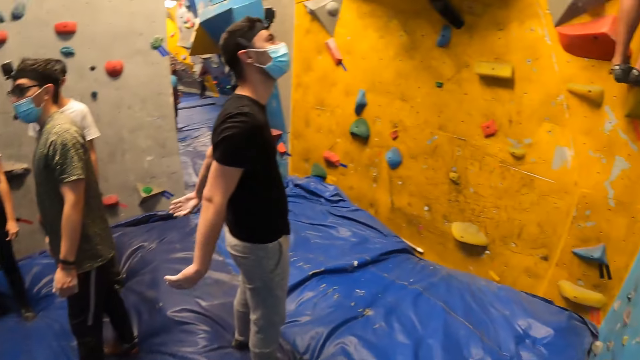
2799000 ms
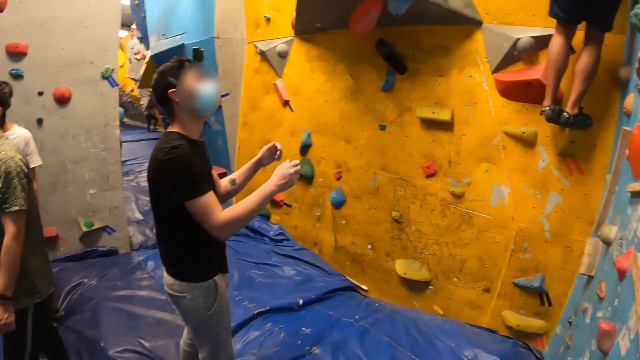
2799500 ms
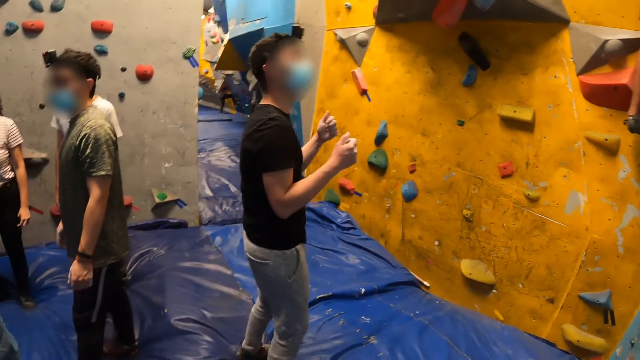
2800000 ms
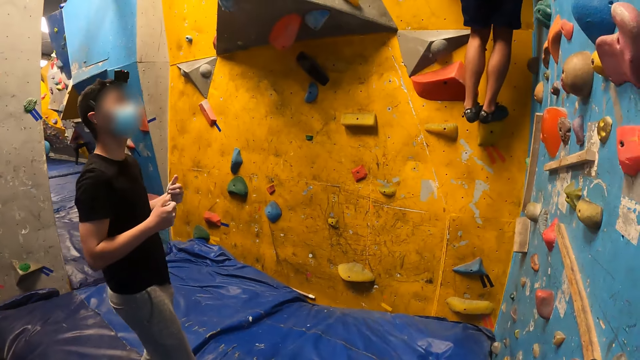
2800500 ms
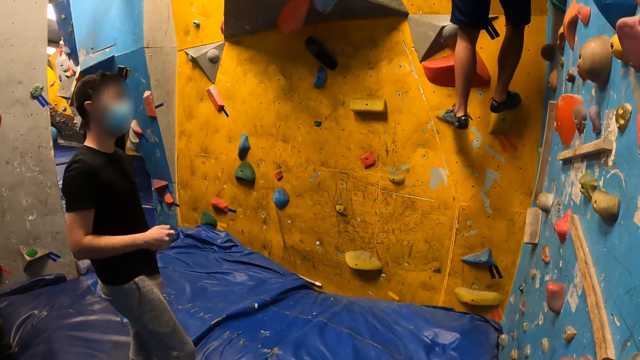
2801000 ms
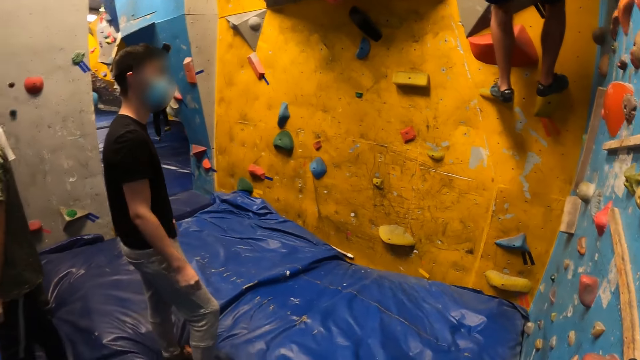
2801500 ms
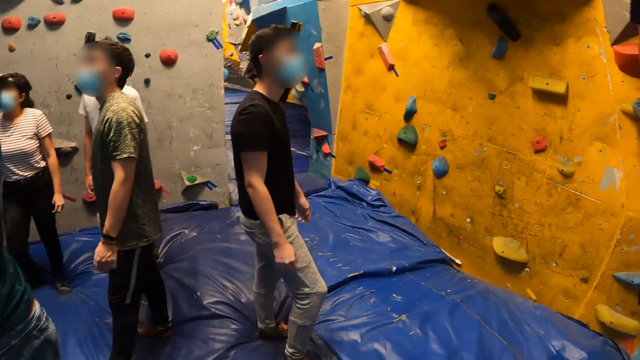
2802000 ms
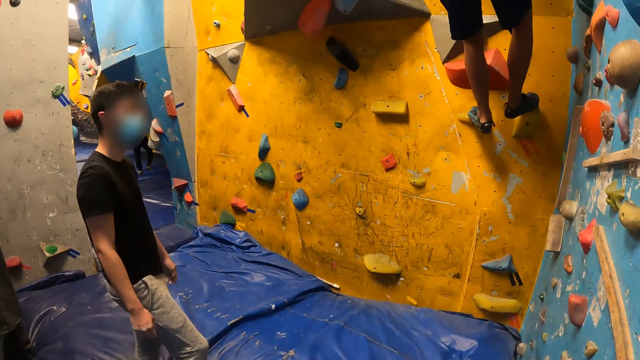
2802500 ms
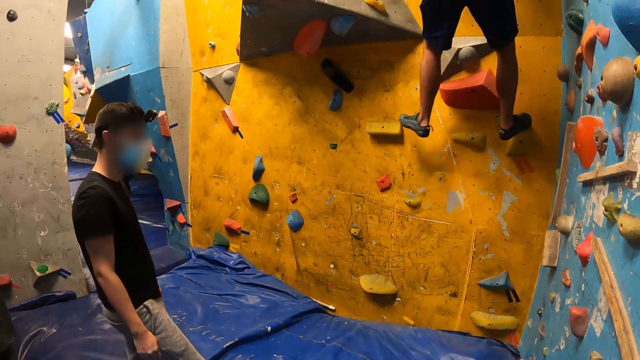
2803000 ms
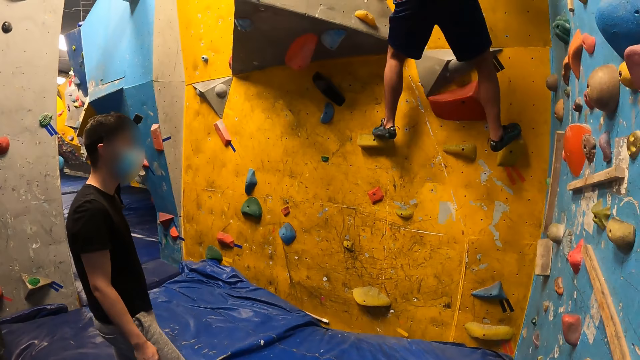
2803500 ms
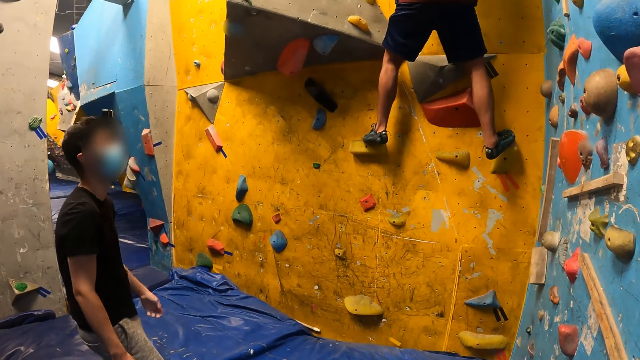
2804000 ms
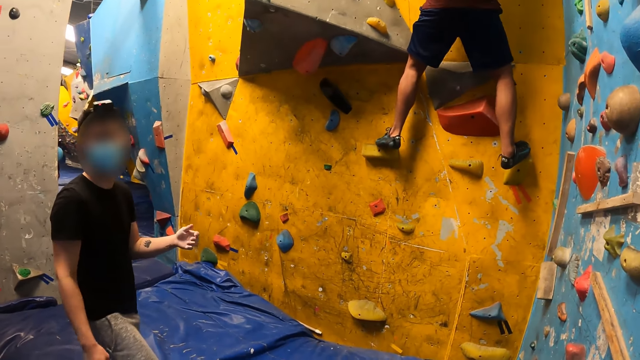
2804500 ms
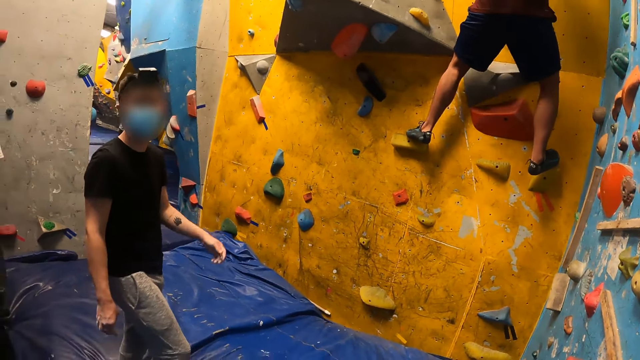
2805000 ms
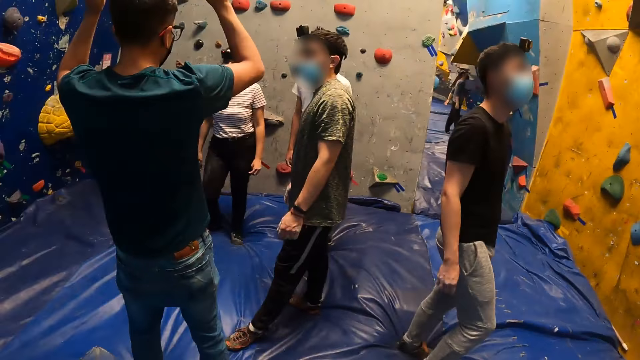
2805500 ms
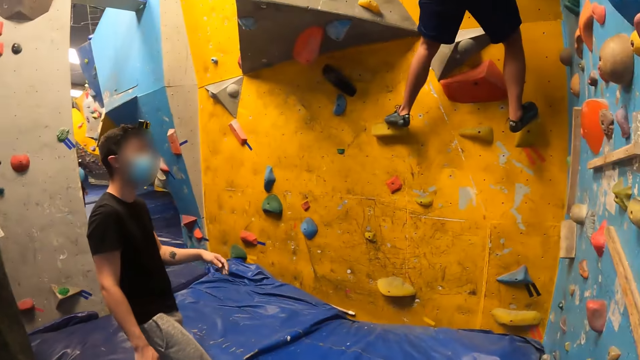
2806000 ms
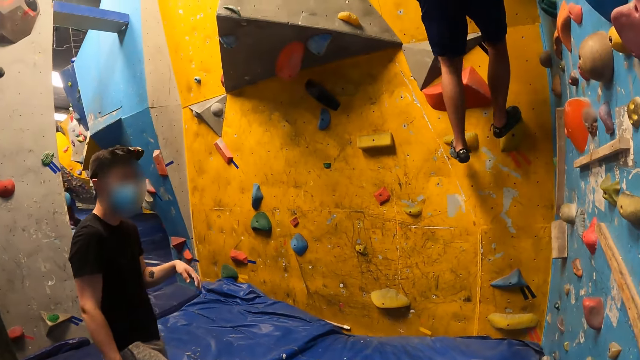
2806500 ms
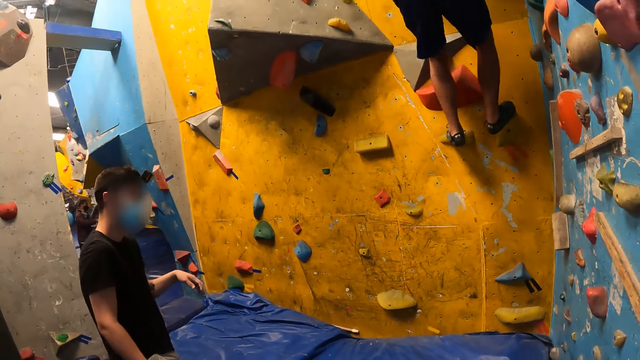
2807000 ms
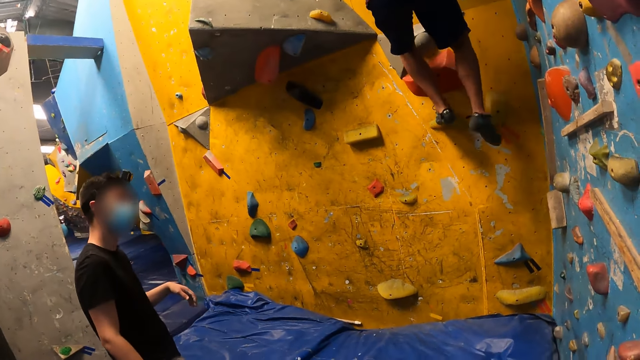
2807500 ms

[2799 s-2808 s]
The camera wearer looks around. A man jumps up. Another man climbs the wall. The first man moves hand. The camera wearer looks around.

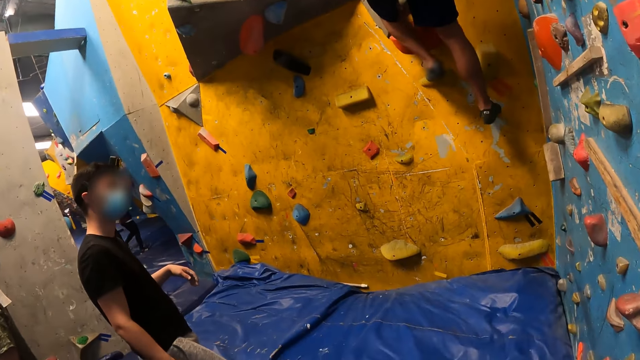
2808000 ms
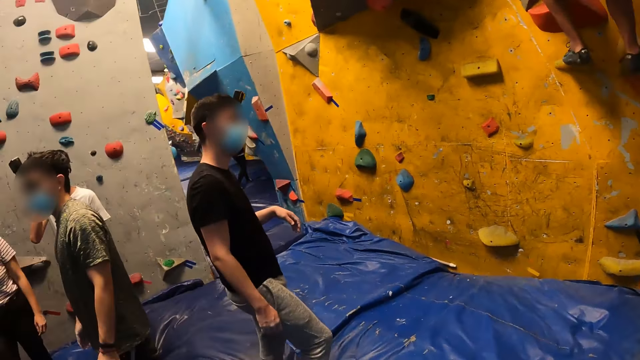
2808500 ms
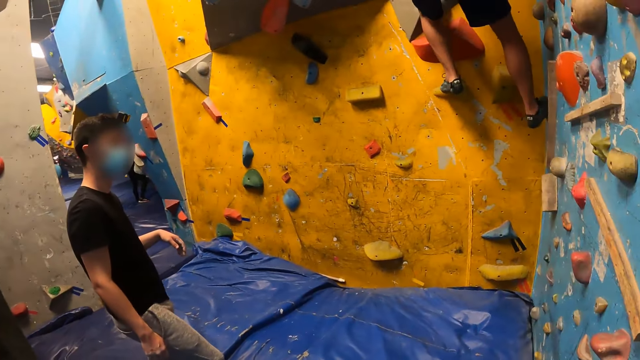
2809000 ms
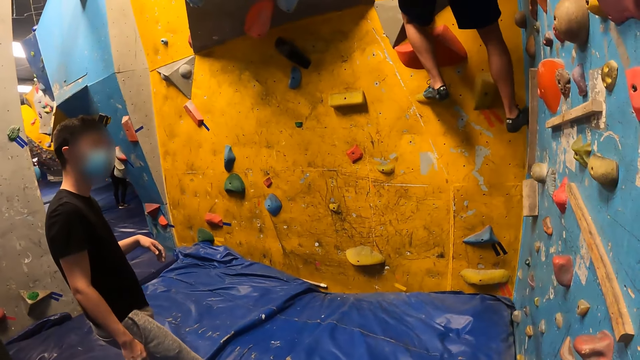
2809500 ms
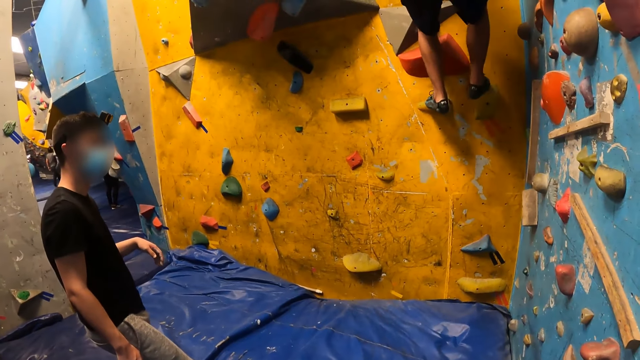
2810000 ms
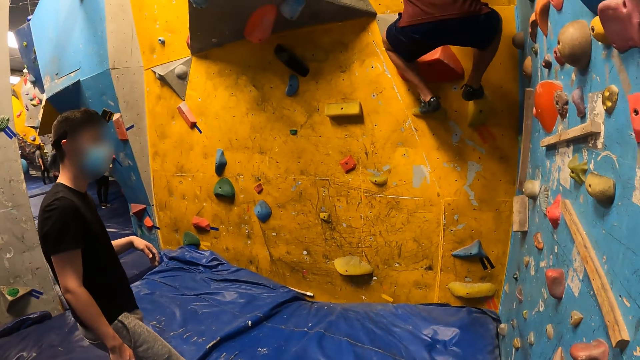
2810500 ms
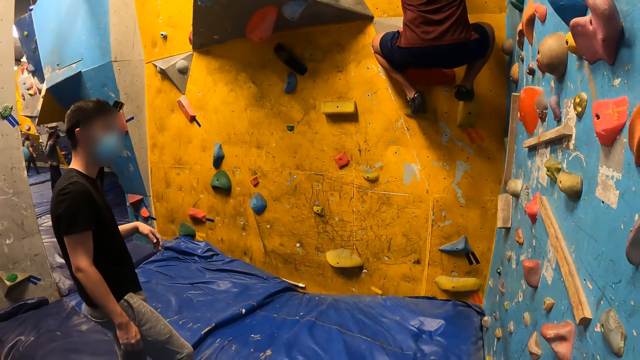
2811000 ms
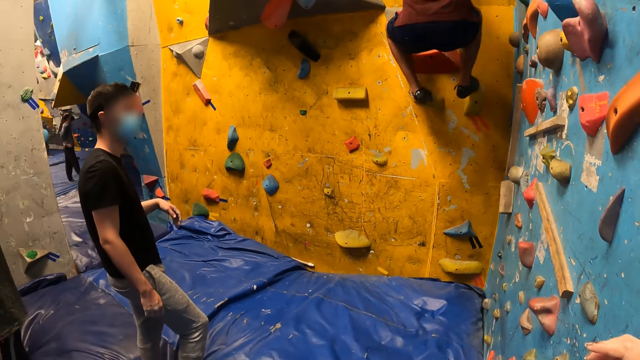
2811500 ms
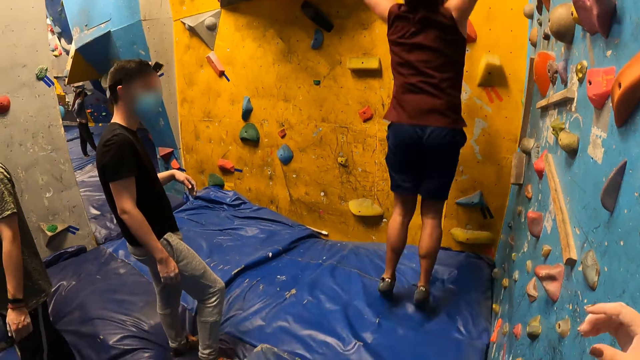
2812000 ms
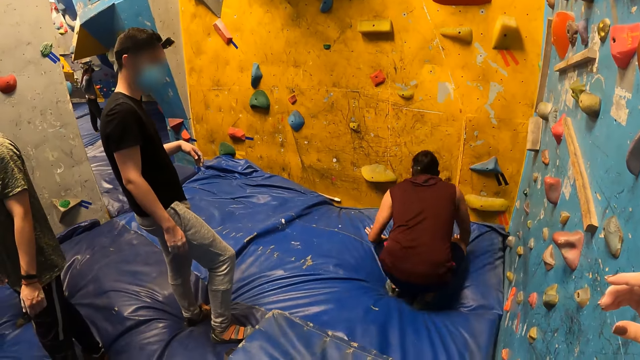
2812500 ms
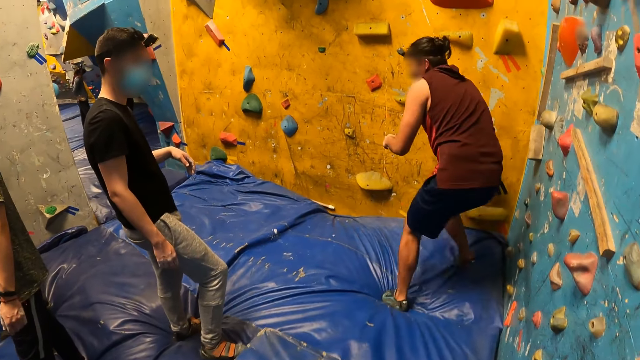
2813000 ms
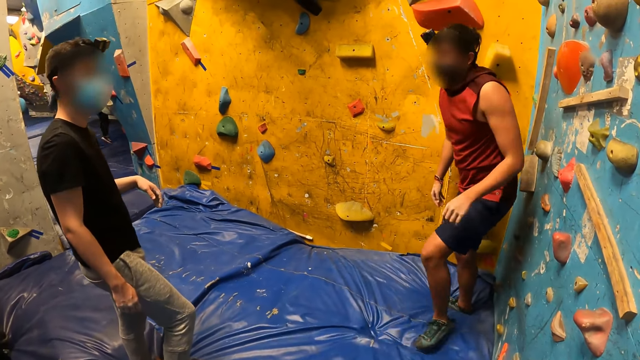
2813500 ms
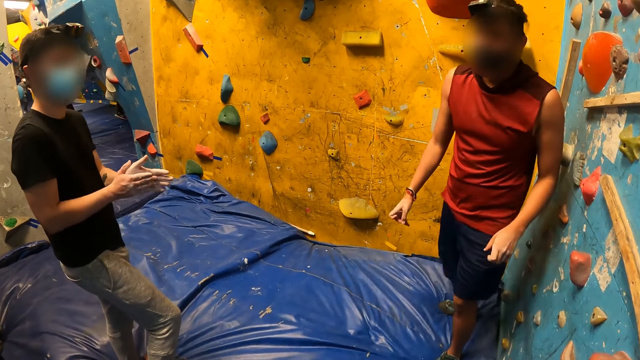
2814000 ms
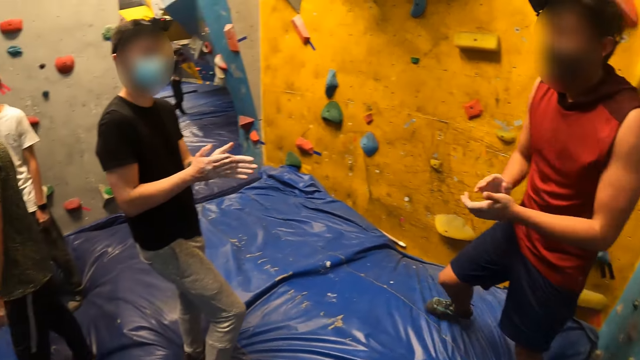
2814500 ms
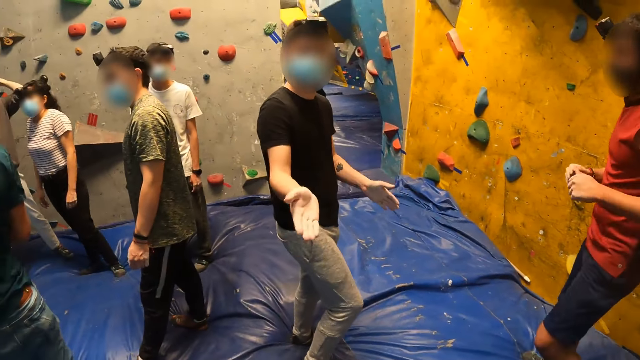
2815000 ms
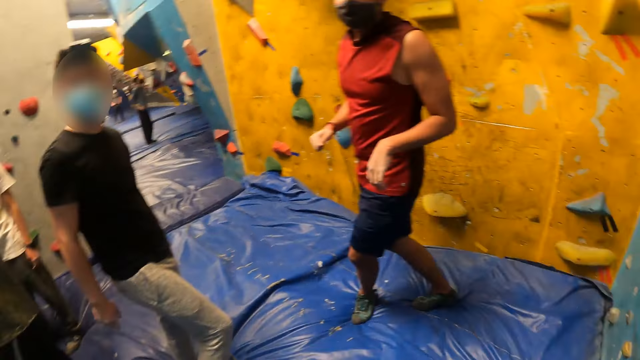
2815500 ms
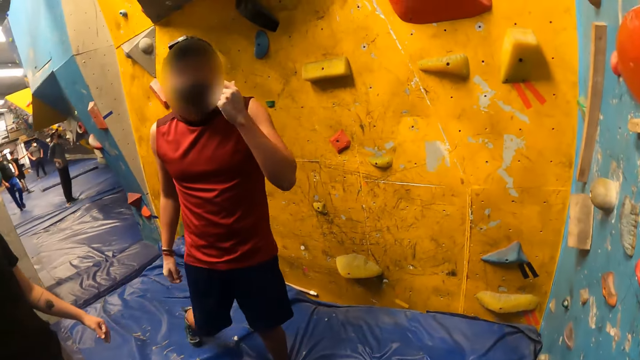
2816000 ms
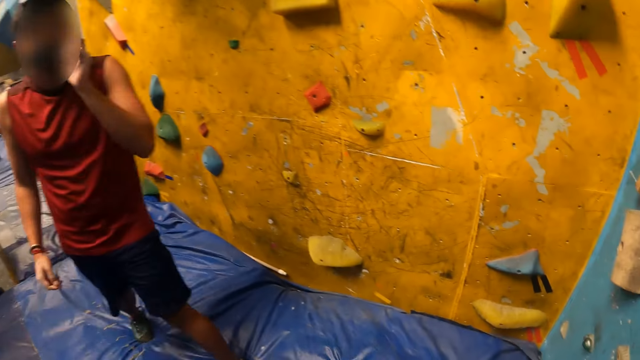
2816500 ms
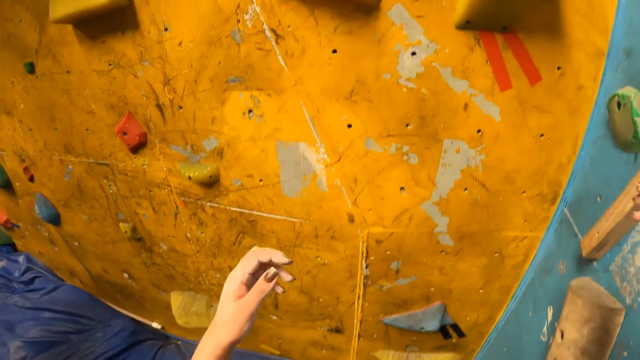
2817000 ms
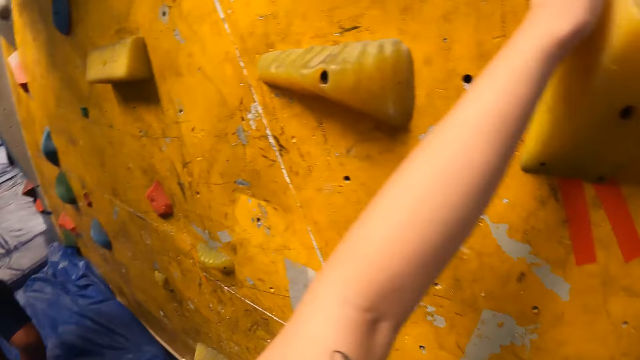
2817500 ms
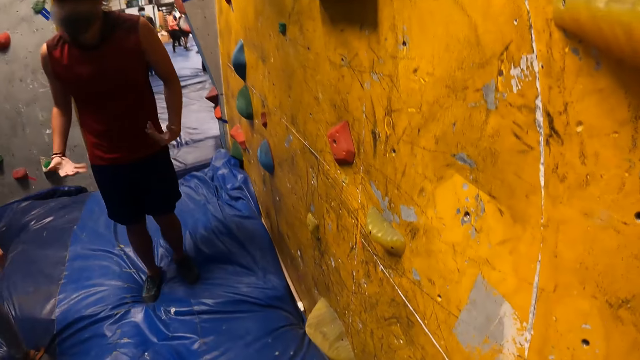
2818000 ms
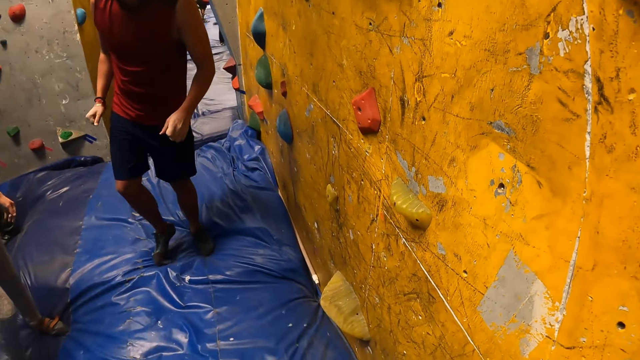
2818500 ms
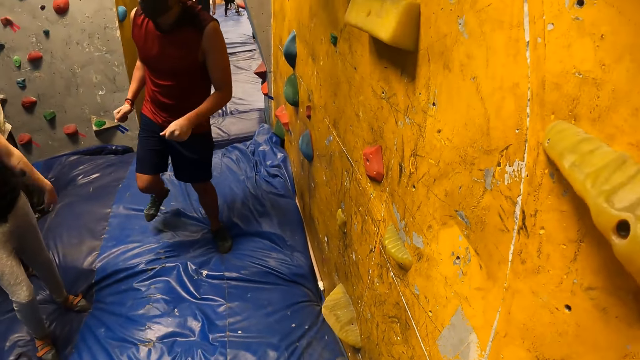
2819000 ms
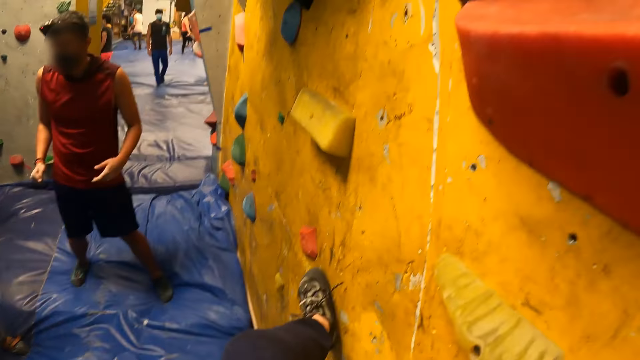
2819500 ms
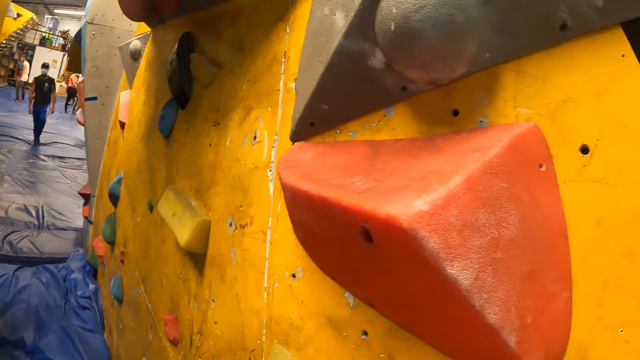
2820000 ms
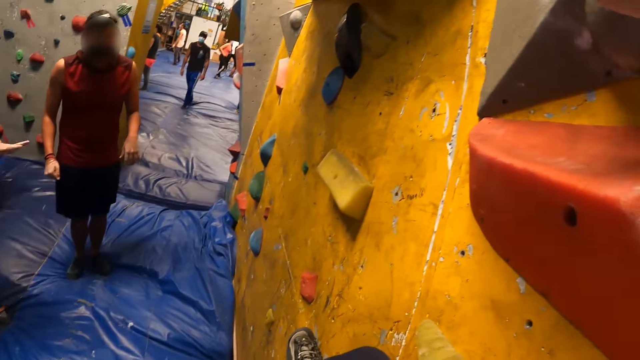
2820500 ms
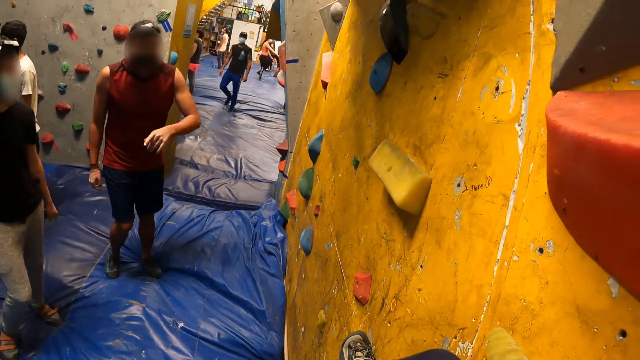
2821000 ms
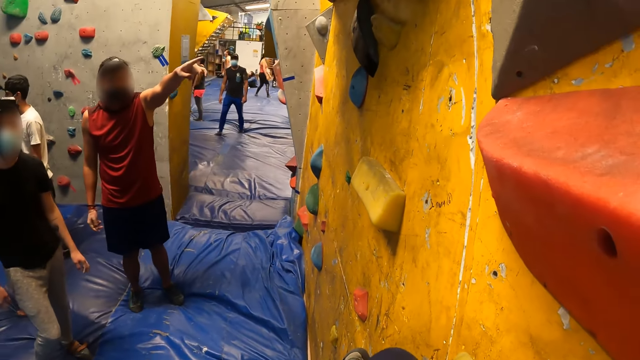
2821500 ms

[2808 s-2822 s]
A man climbs the wall. The man jumps down from the rocks on the wall onto a mat. The man turns around. Another man claps his hands. The first man moves hands. The camera wearer looks around. The first man moves hands. The camera wearer looks around. They climb the rocks on the wall and touch the wall. The first man flips his hands. The camera wearer looks around.
